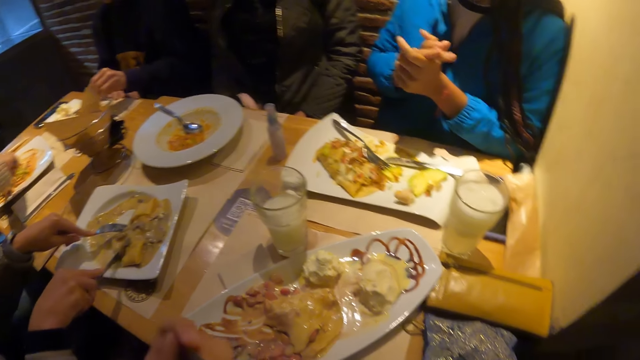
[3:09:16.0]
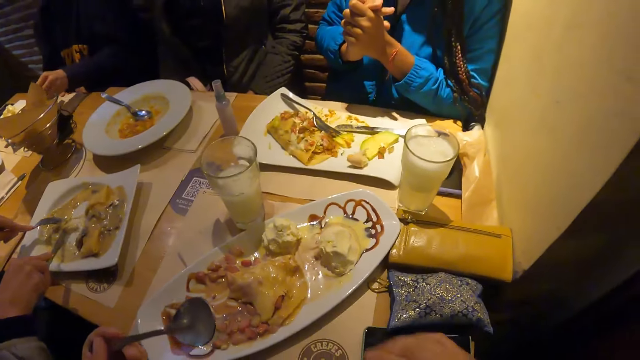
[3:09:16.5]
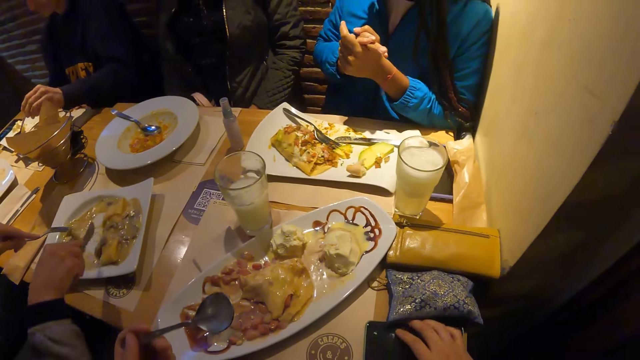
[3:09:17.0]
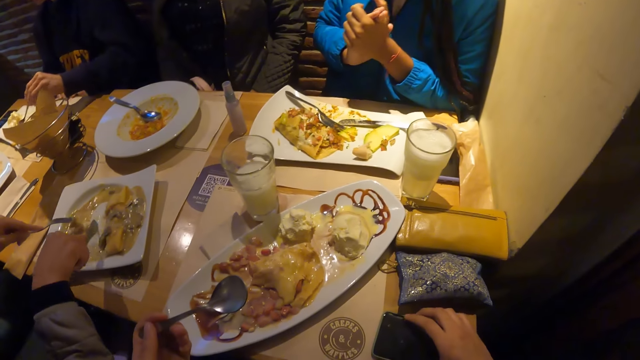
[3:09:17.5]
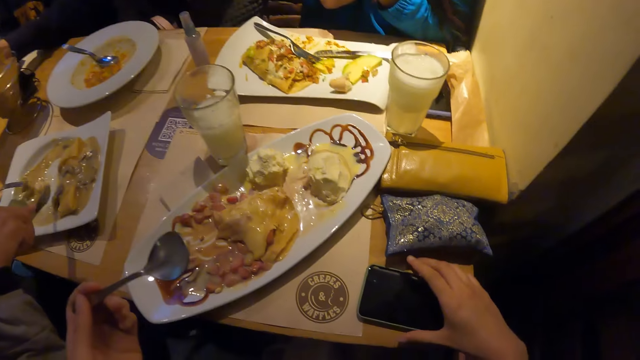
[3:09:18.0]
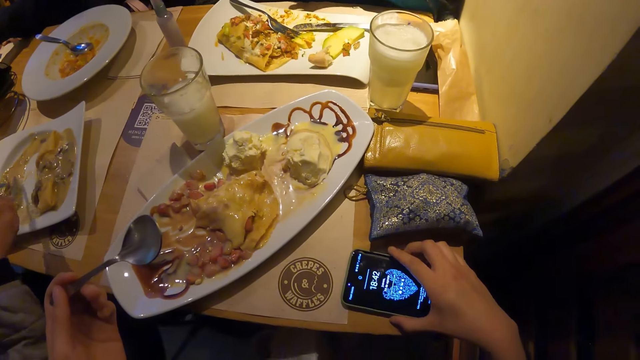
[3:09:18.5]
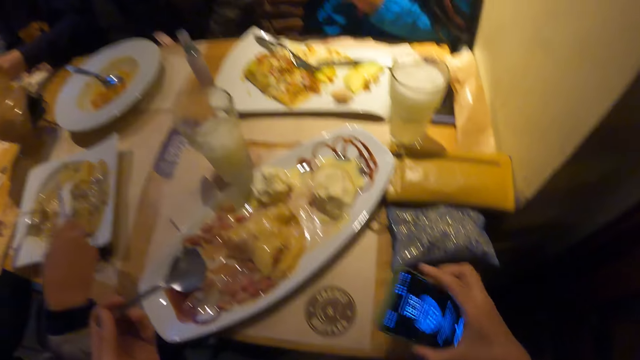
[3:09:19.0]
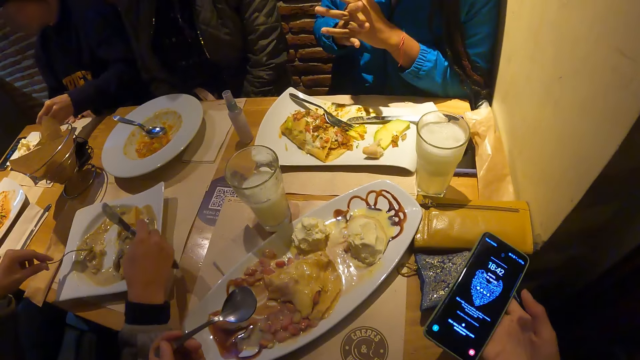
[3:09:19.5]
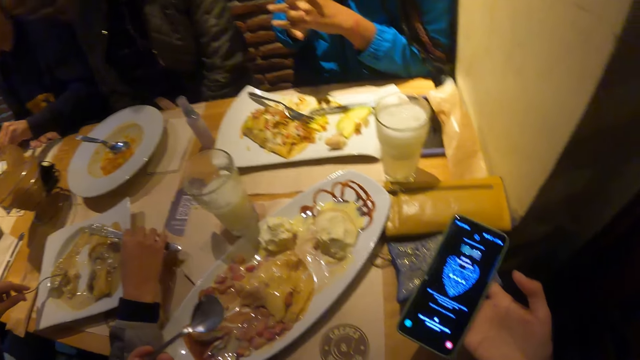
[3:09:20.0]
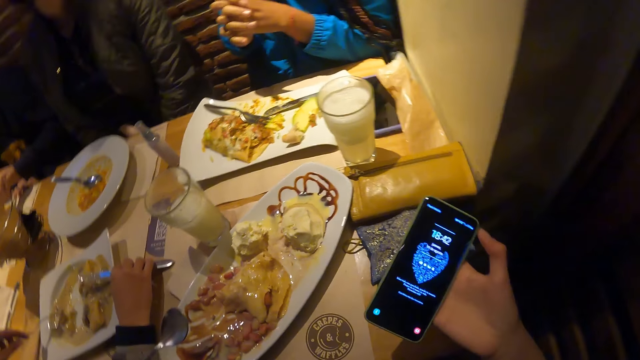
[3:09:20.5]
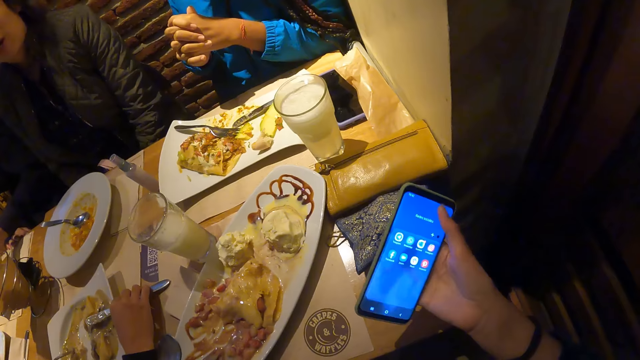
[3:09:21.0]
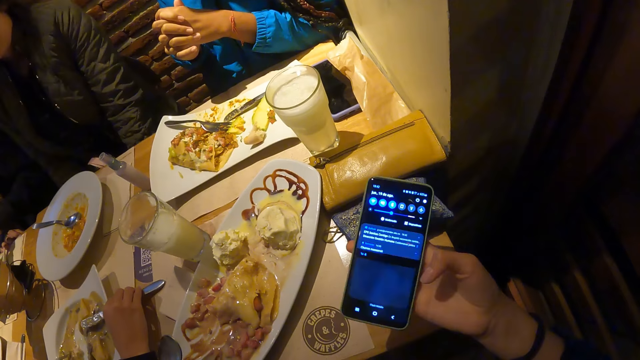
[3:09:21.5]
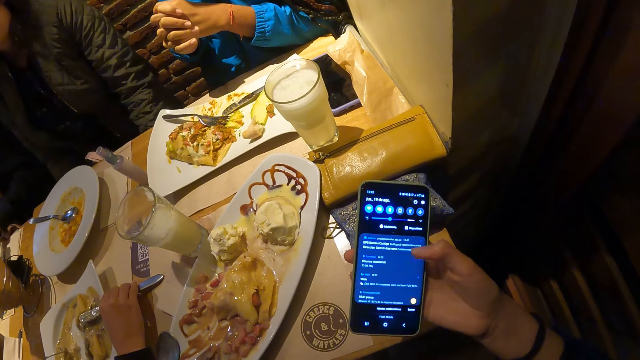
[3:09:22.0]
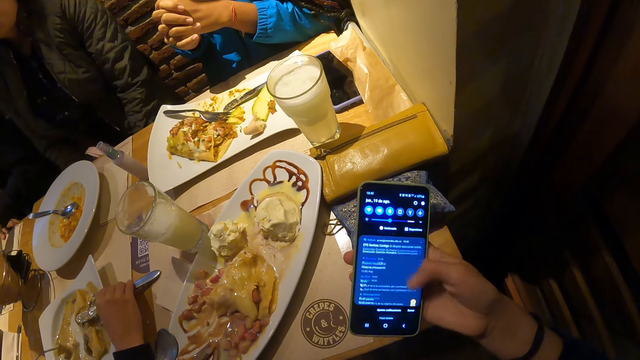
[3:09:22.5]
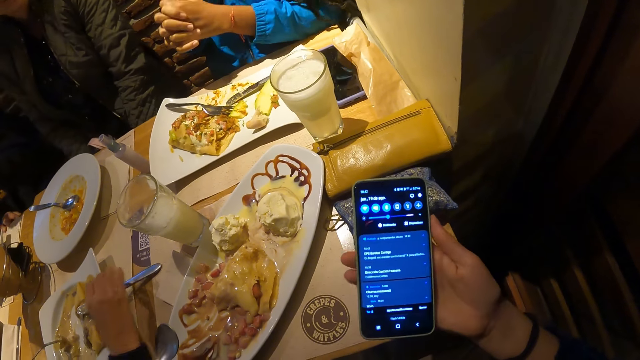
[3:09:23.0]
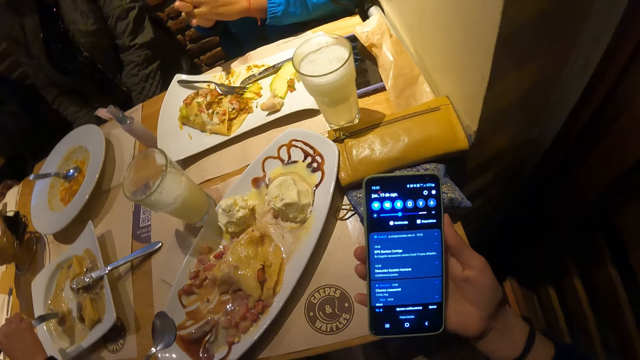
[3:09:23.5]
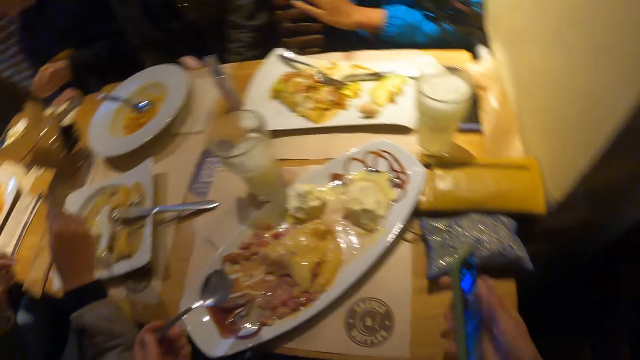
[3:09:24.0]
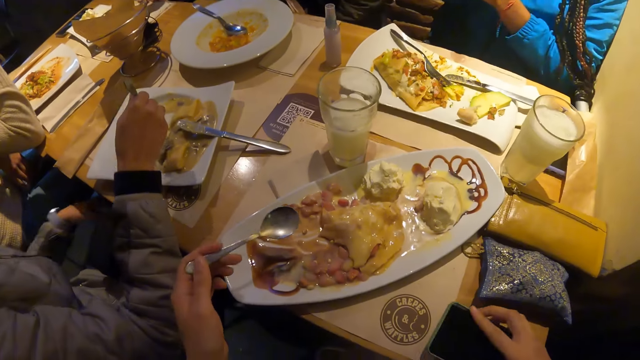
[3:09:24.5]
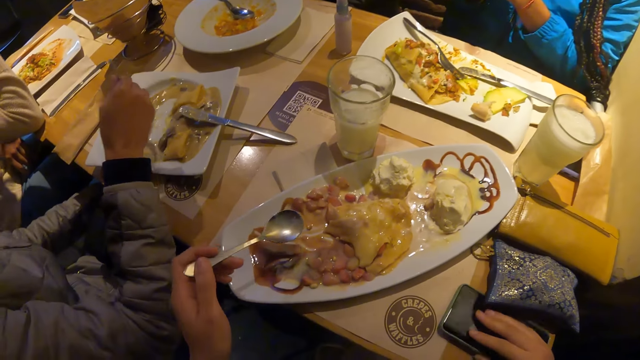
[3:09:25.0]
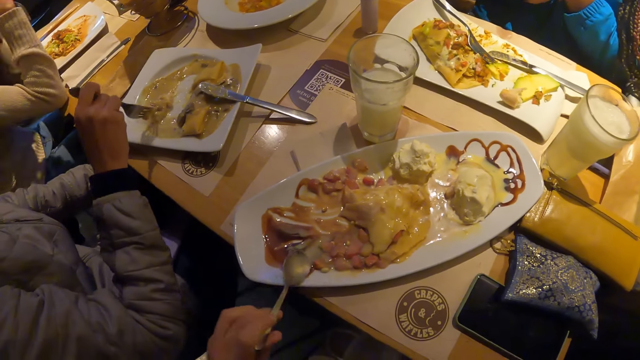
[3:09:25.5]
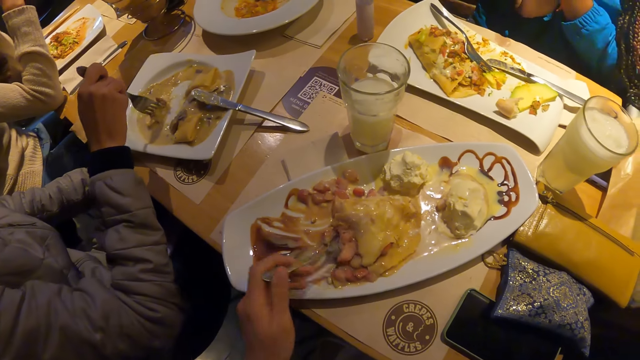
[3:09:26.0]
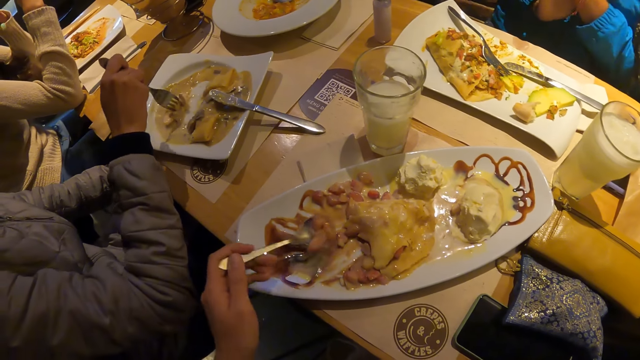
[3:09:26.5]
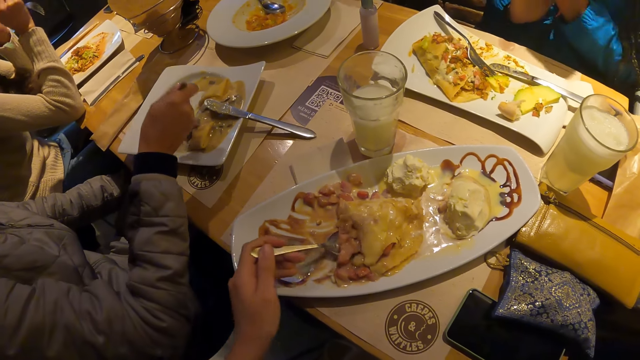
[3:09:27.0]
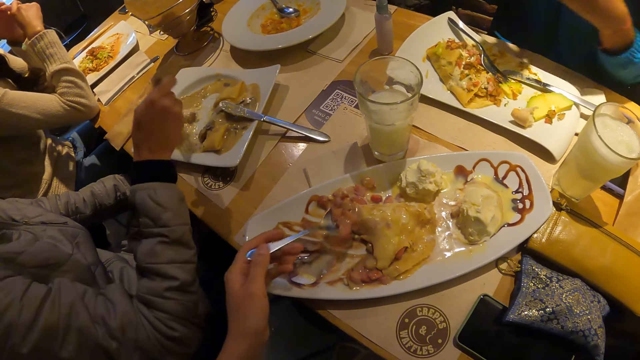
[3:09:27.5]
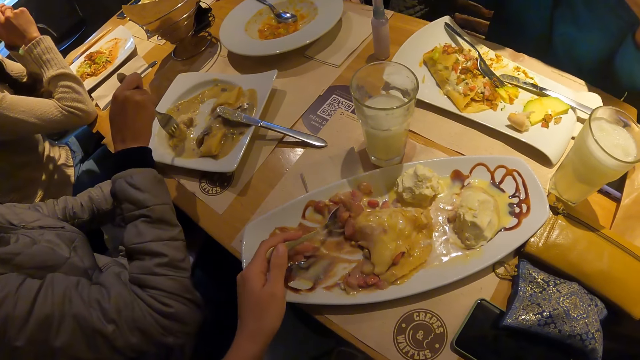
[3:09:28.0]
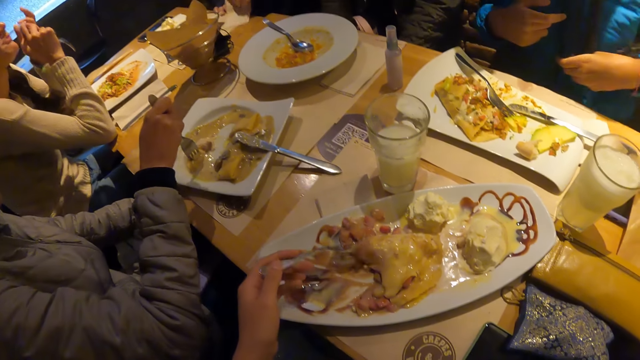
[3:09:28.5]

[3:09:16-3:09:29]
The woman interacts with the group of people. The camera wearer holds a spoon. He lifts a phone on the table with his right hand. He presses the phone with his right hand. He scrolls the phone. He drops the phone in his right hand on the table. He looks around. He scoops food with the spoon.

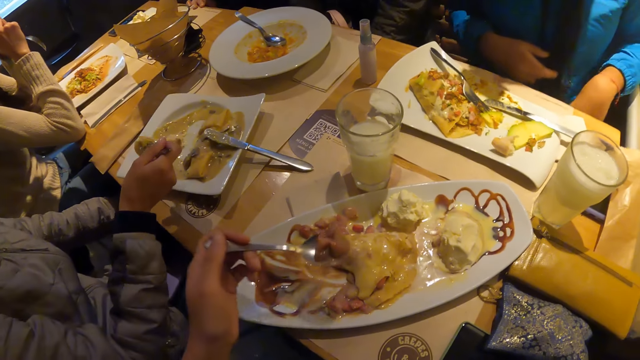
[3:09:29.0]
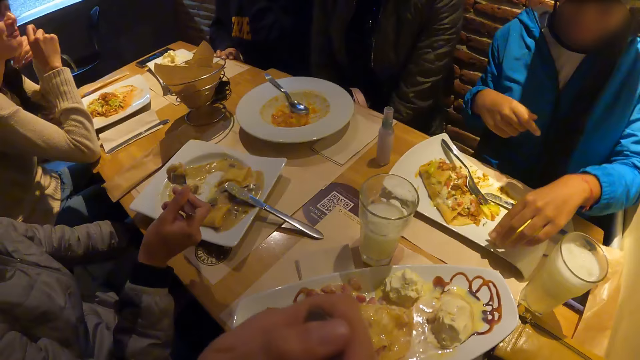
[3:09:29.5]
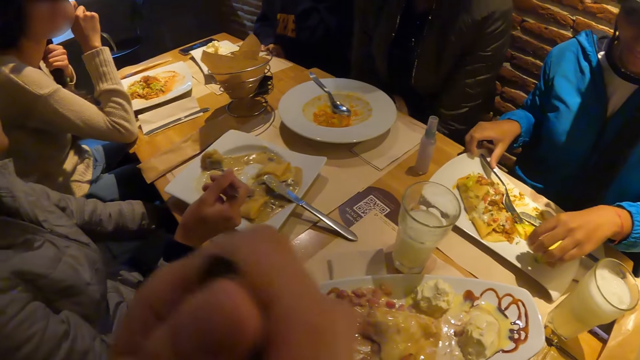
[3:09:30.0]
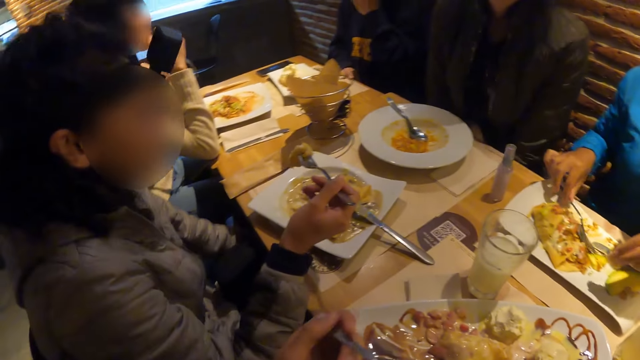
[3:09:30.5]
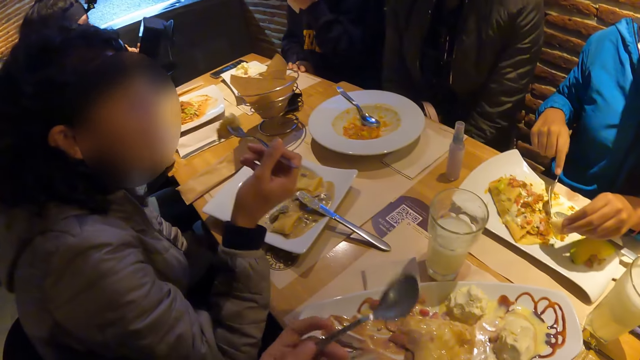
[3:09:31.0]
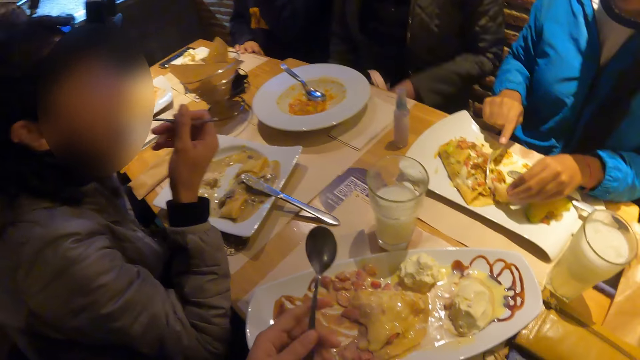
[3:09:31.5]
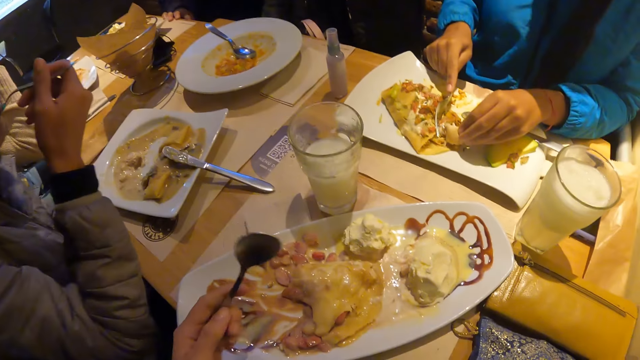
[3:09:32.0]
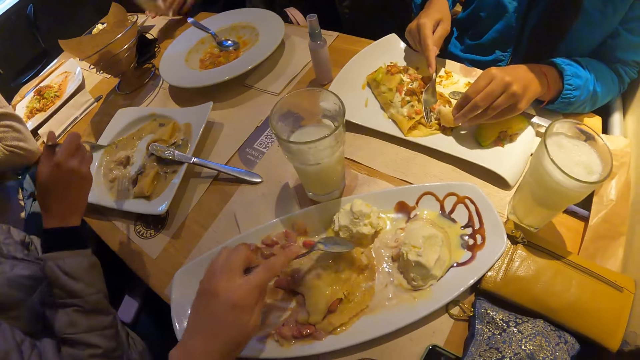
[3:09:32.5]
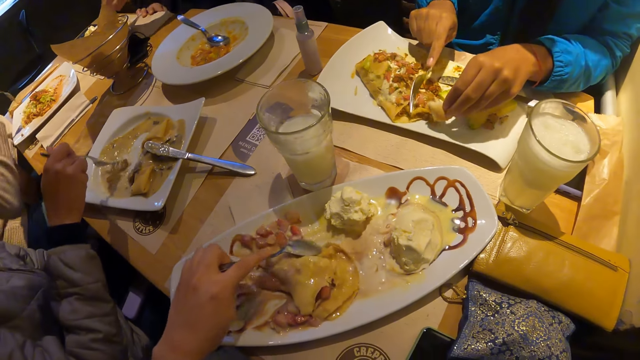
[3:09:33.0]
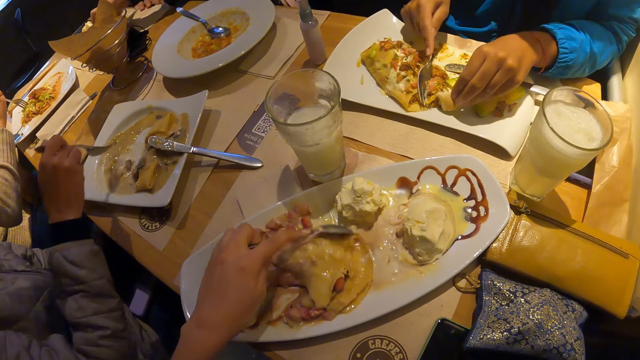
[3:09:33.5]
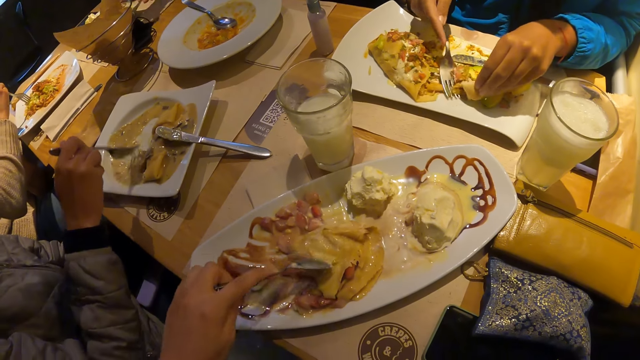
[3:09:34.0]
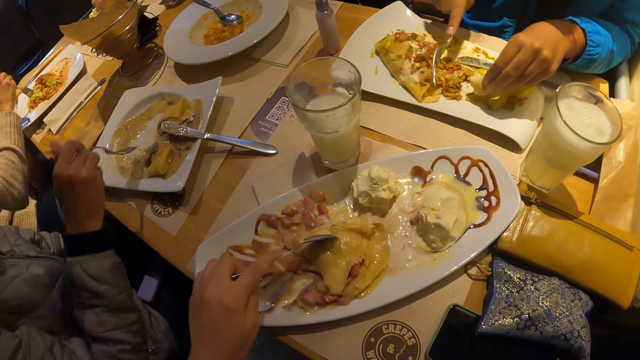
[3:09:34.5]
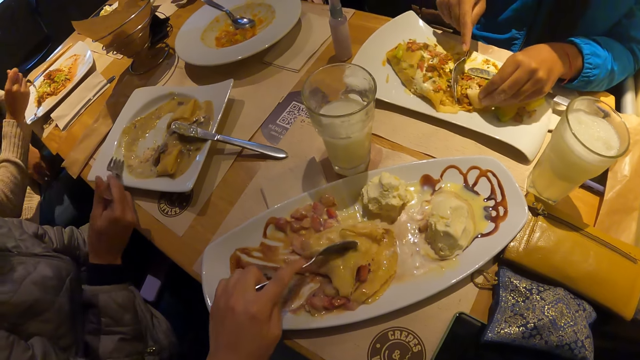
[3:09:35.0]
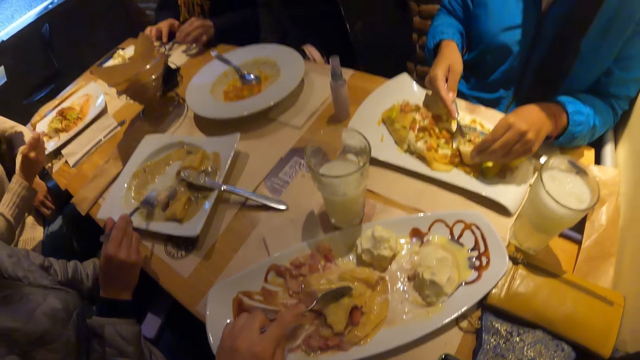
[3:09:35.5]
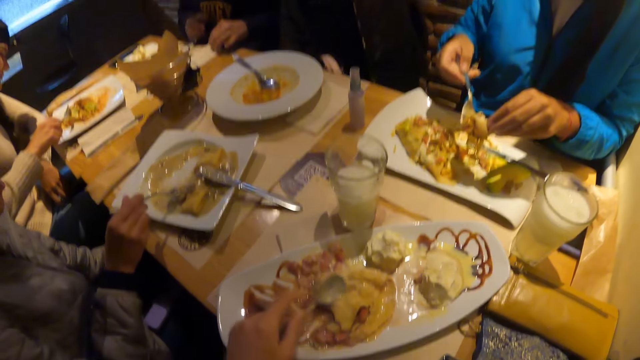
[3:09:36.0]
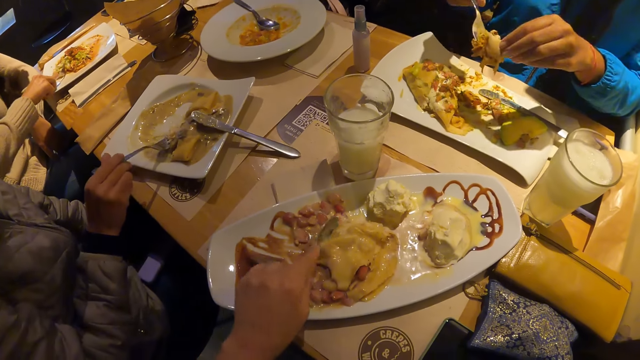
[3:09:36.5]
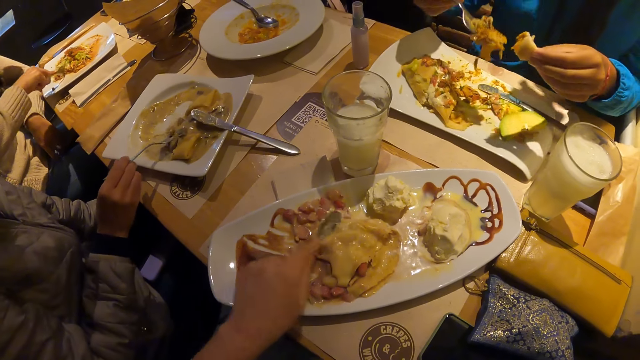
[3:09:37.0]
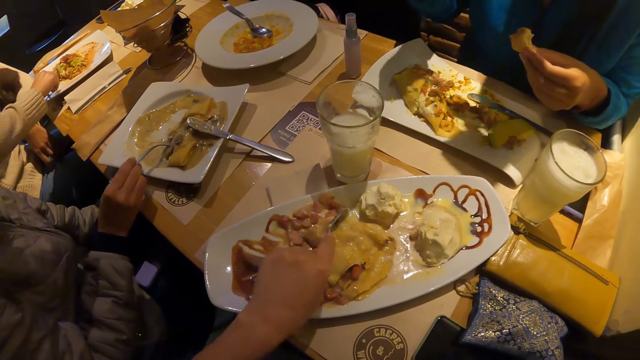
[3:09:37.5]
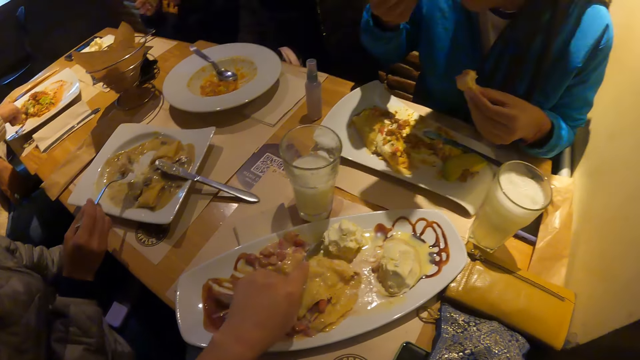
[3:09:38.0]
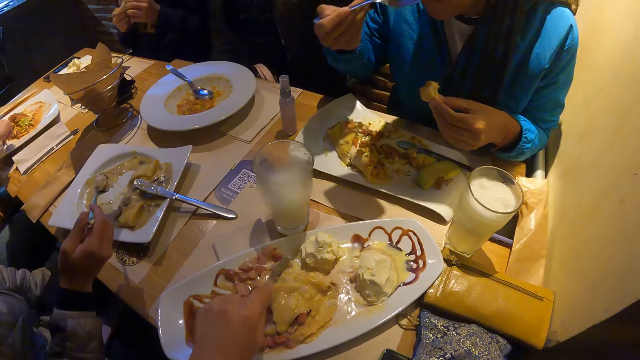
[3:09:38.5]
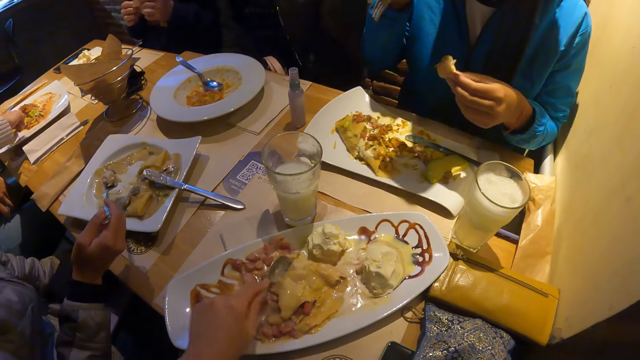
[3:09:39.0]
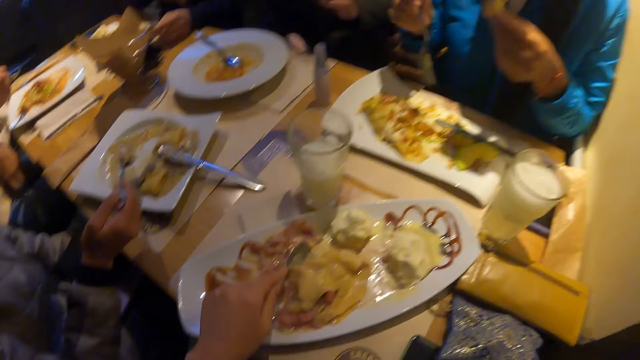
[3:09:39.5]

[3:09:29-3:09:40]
The camera wearer eats ice cream on the plate with the spoon in his left hand. The woman eats the crepe in the plate with the fork in her right hand. The camera wearer interacts with the group of people. He moves the food. The woman takes the crepe in the plate with the fork in her right hand. The camera wearer cuts the food with a spoon.
